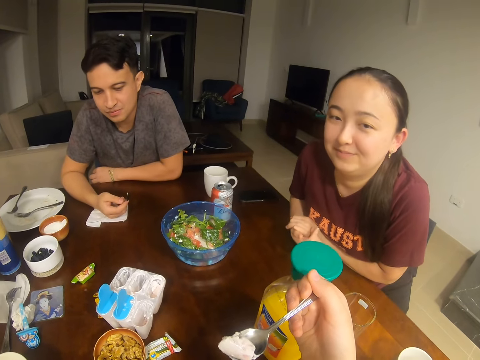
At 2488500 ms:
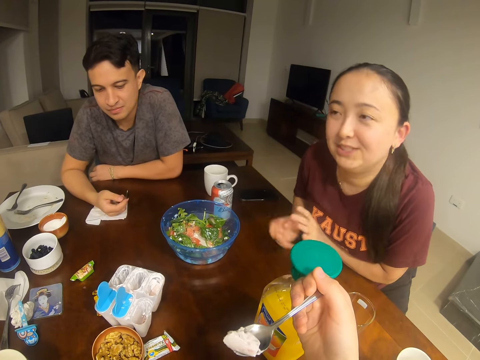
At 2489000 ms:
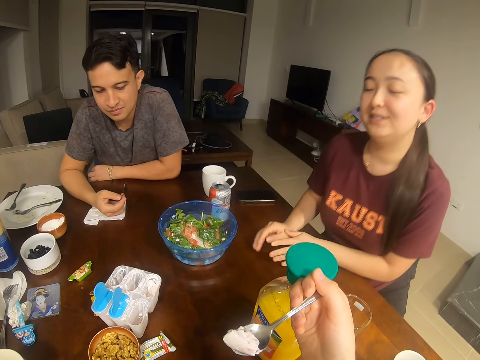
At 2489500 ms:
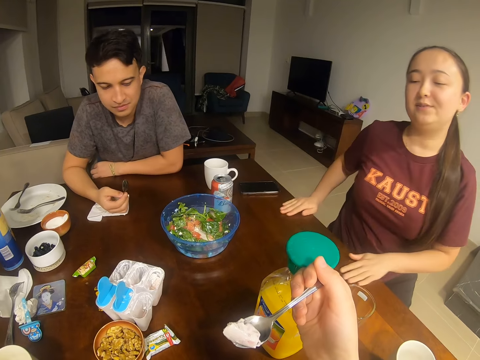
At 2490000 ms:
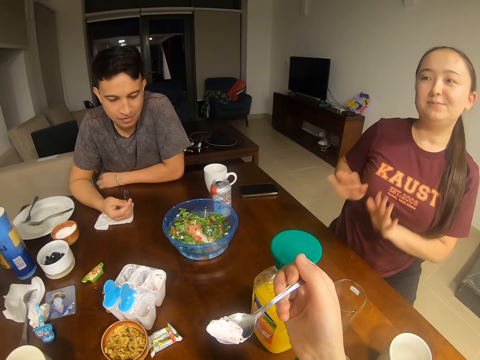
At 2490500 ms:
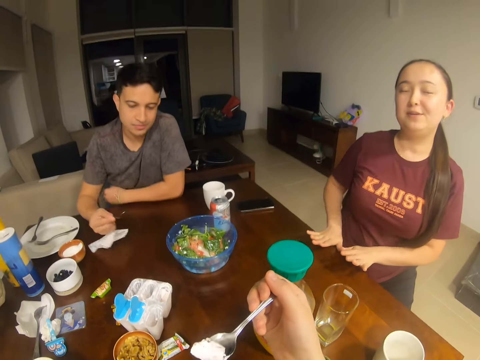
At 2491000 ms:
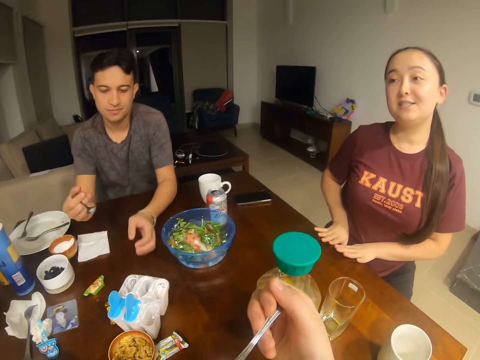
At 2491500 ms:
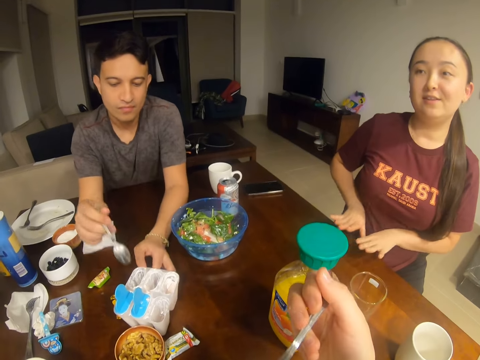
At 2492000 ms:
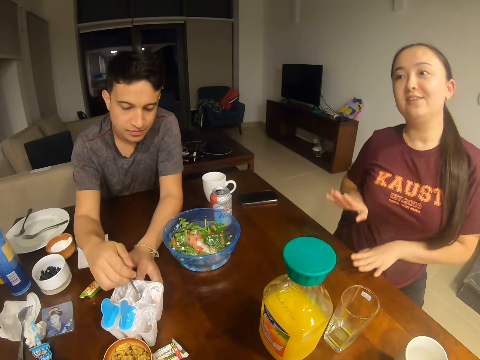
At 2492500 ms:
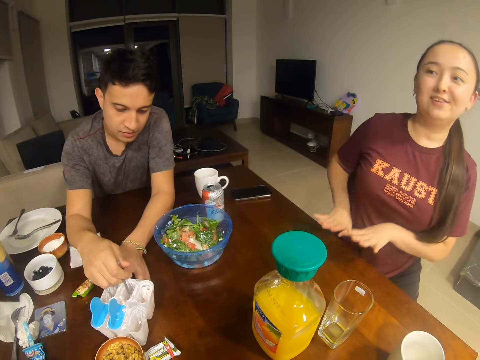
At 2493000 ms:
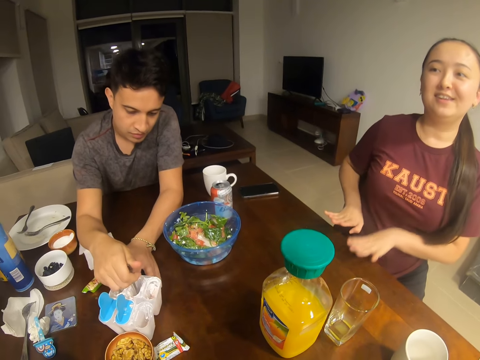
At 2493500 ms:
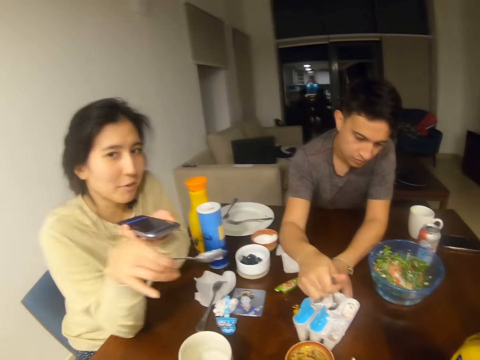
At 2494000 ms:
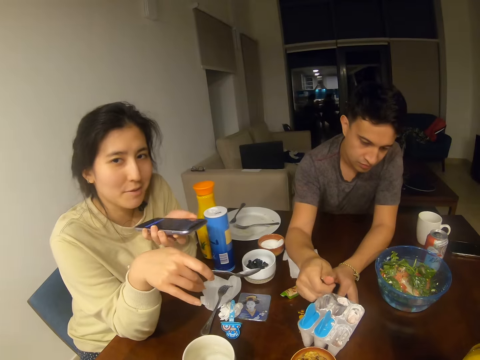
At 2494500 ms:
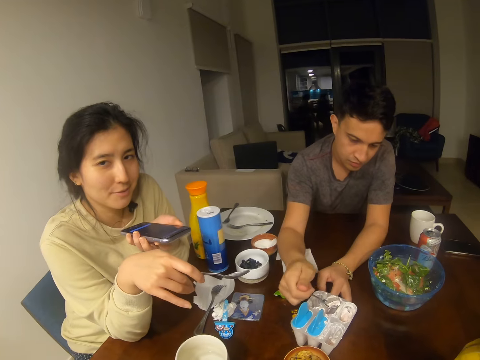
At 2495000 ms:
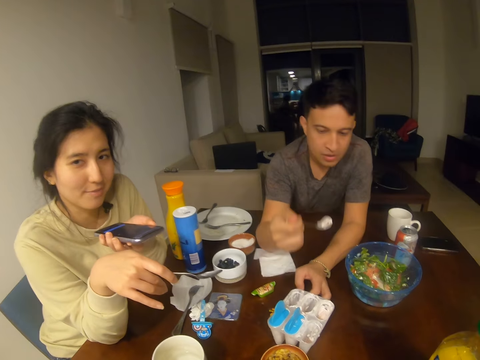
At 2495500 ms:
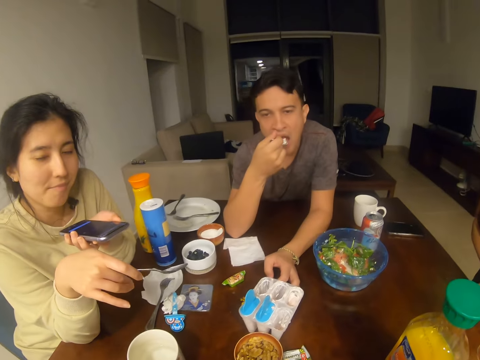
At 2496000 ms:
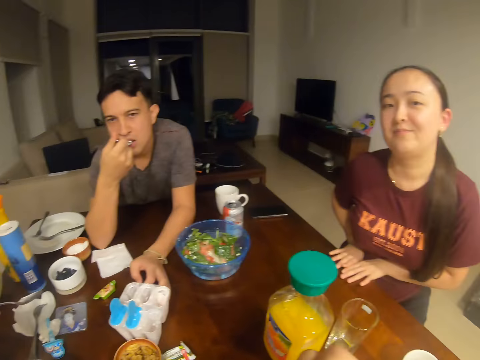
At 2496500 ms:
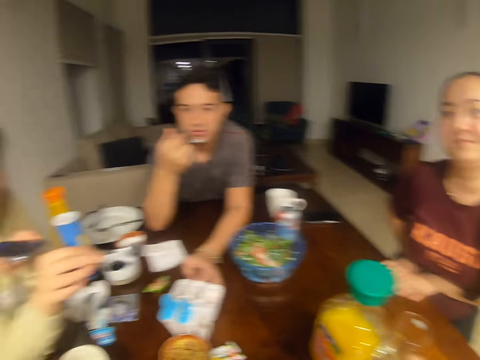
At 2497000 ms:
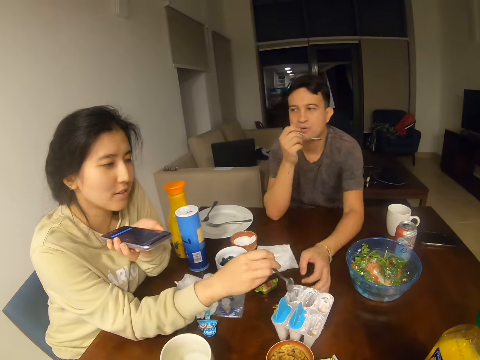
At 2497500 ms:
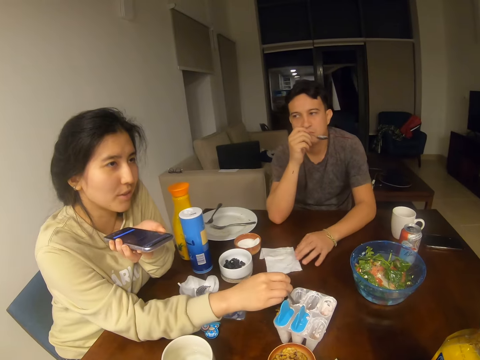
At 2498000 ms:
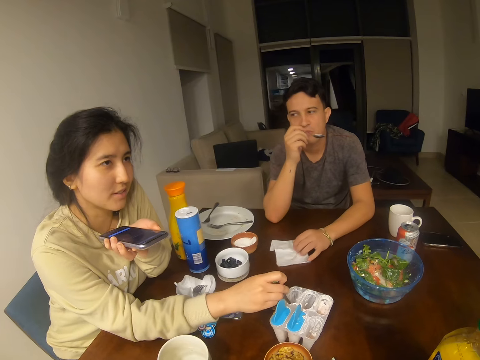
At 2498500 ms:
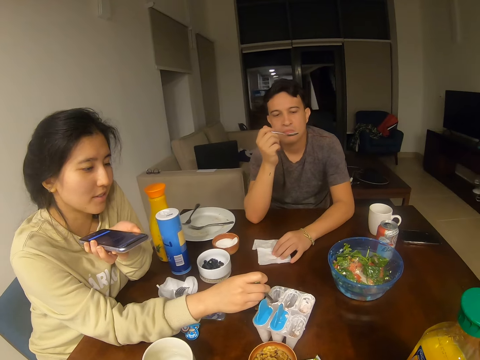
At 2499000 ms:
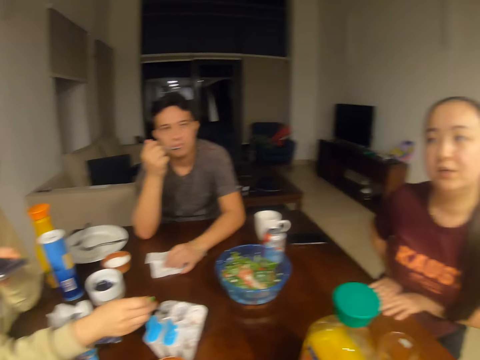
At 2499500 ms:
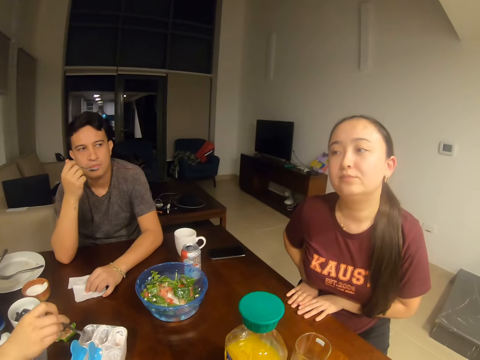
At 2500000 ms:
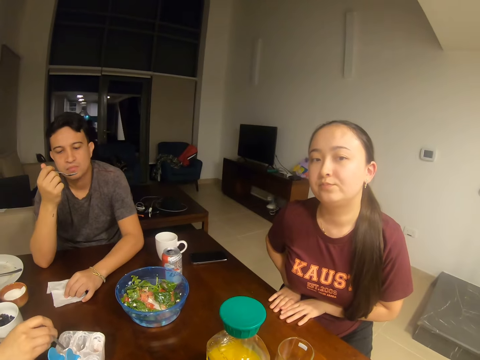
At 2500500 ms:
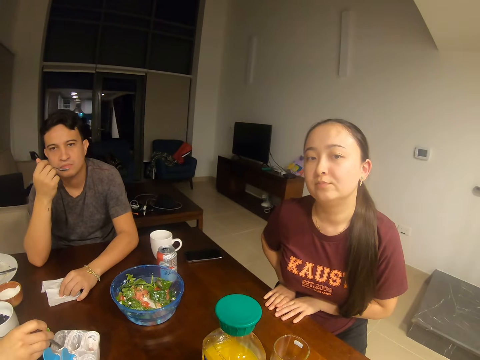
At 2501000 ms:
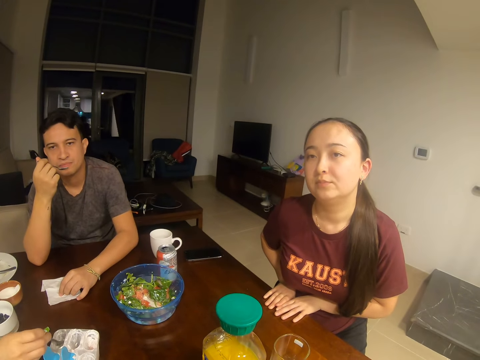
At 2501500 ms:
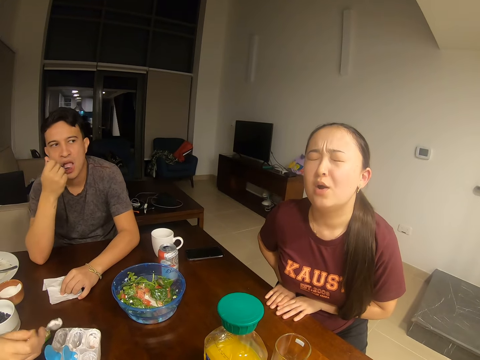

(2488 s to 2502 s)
The camera wearer talks to a girl. A man touches the tin. A woman converses on the phone. The man scoops something from the tin. The camera wearer talks to another girl.

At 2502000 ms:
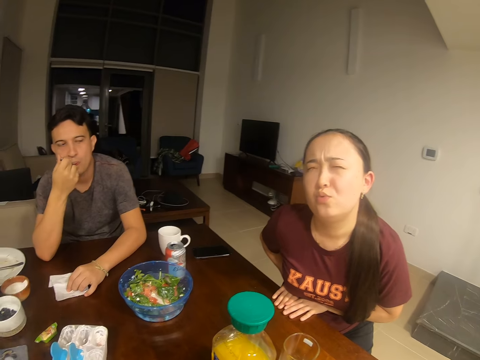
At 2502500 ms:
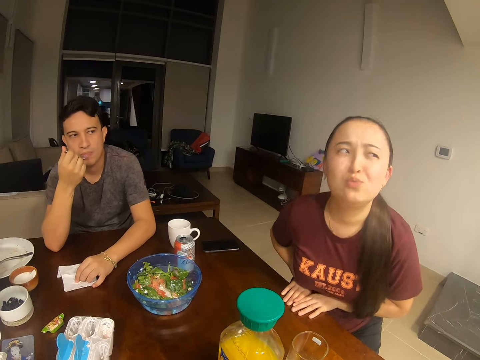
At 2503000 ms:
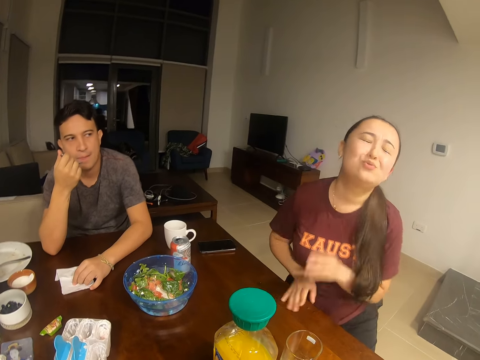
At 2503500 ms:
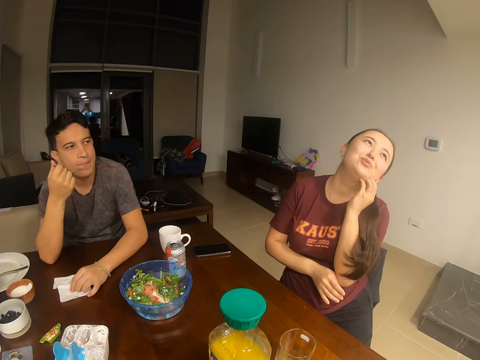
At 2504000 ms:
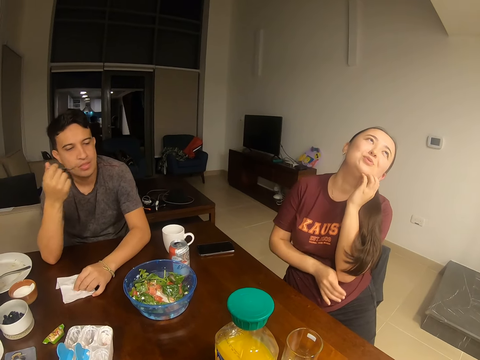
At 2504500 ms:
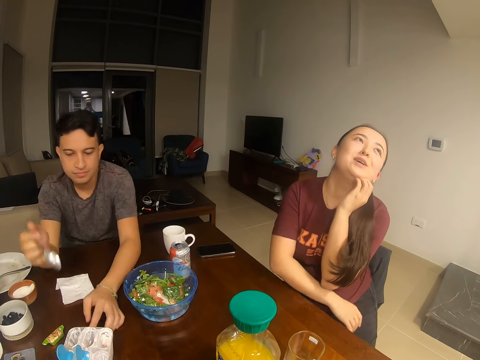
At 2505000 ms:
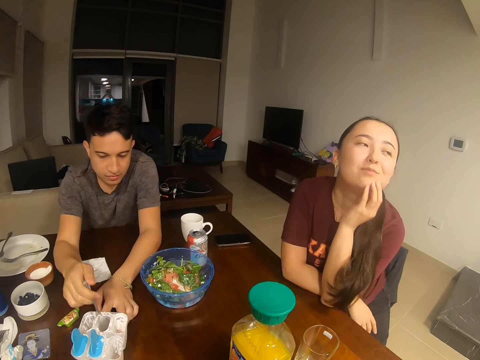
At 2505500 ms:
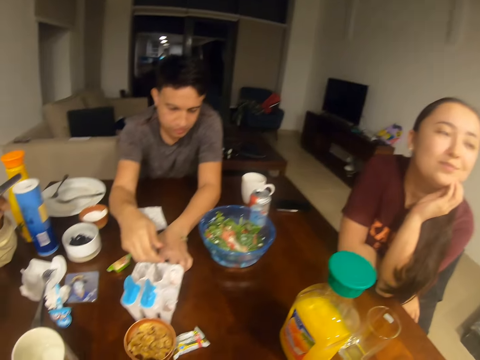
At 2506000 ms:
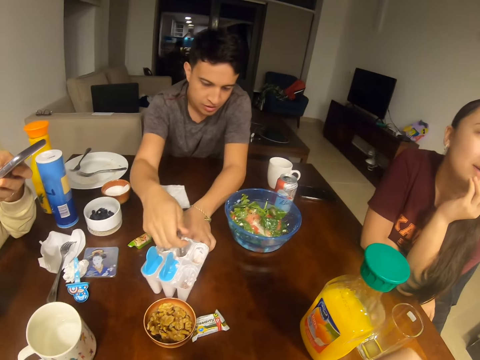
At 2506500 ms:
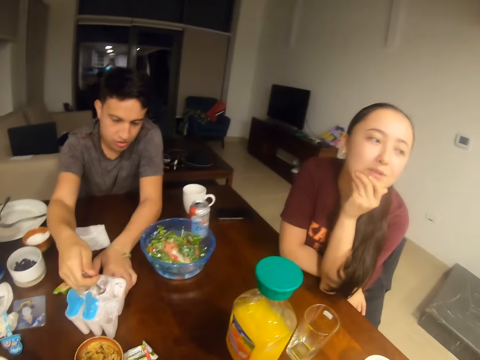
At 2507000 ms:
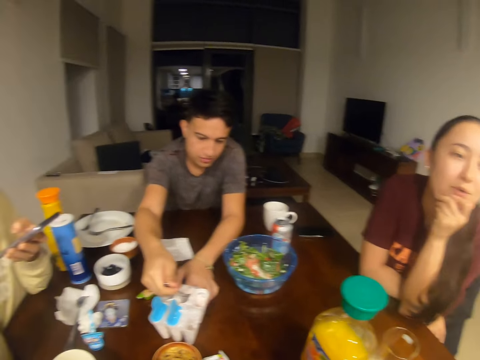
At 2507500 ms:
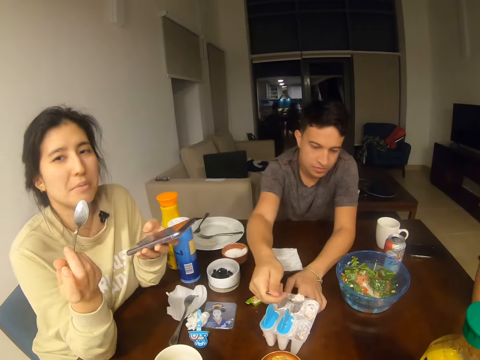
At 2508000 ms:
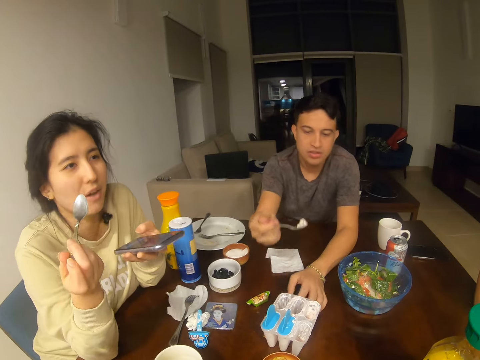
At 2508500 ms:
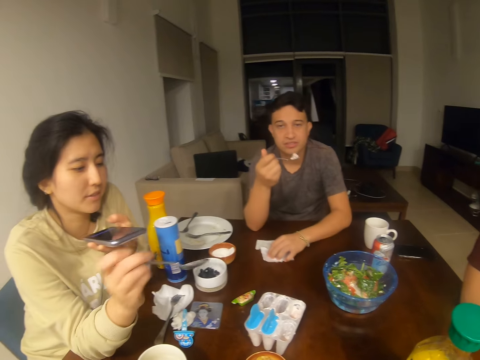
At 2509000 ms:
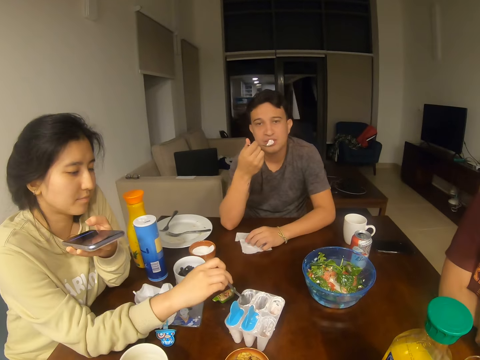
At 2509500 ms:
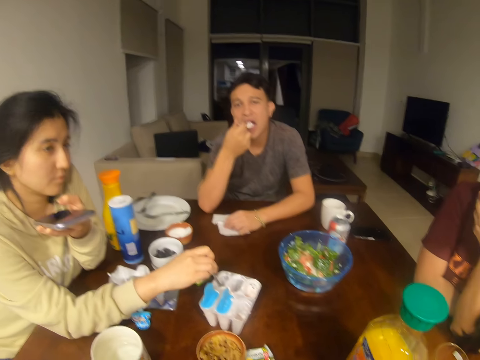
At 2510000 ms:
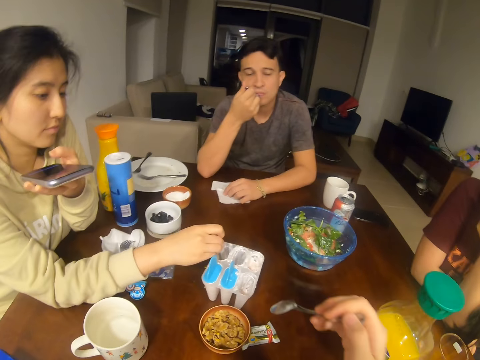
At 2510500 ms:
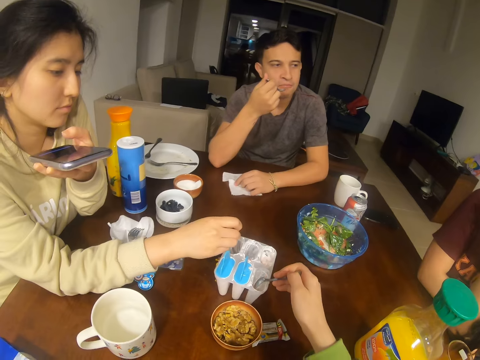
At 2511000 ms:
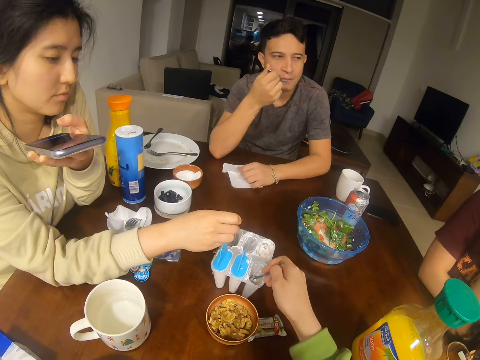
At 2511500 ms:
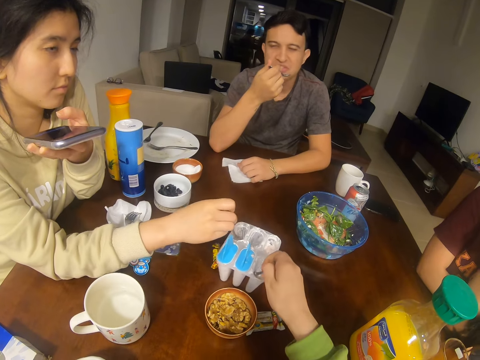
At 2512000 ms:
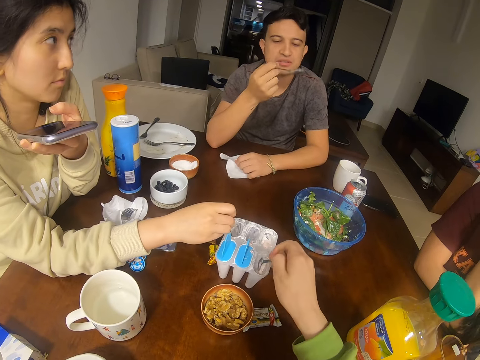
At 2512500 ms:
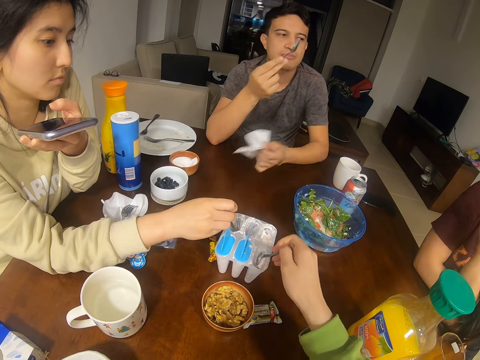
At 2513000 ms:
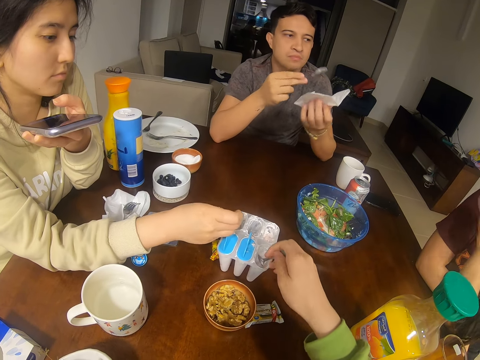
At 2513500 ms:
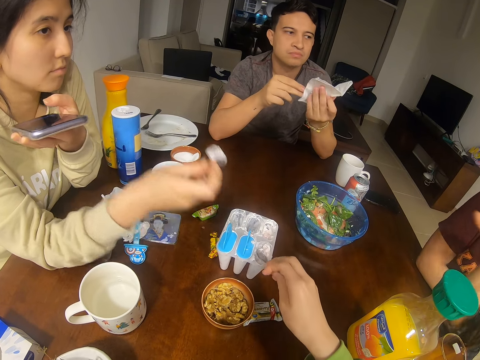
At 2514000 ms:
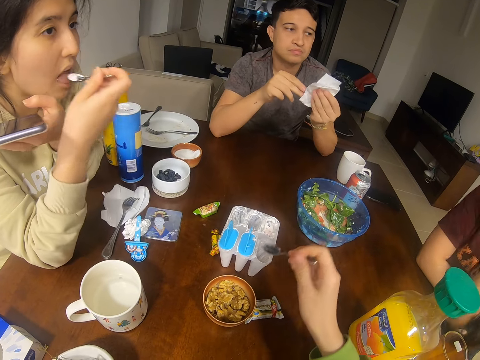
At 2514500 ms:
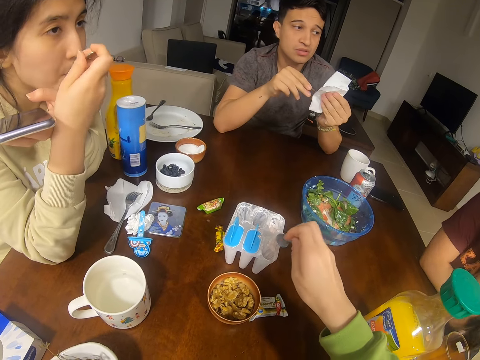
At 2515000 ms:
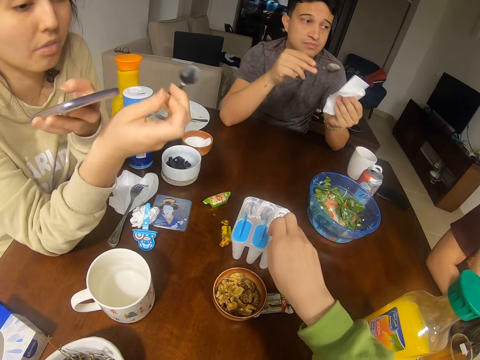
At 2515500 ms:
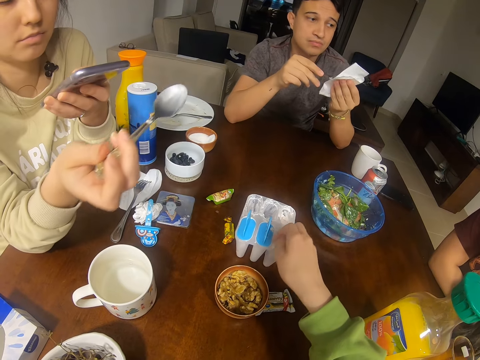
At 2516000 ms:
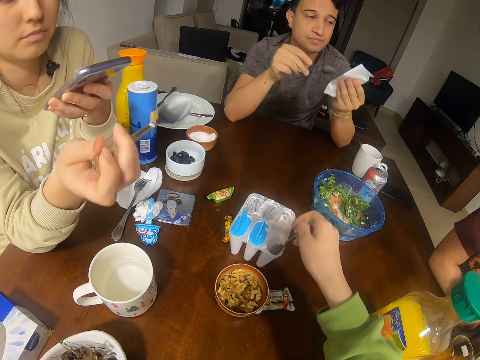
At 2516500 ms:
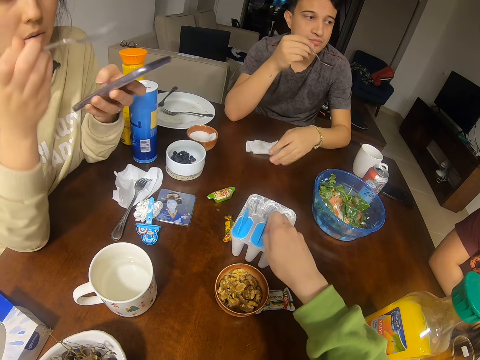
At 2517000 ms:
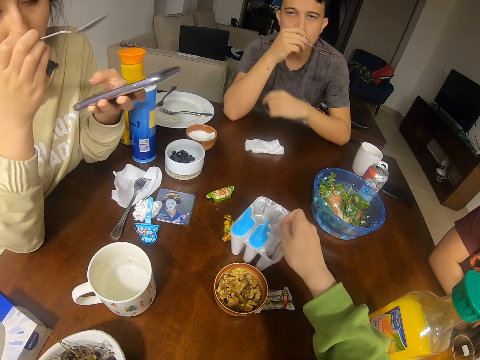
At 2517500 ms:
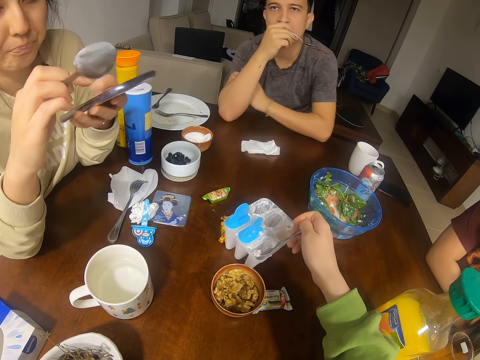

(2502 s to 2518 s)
The camera wearer talks to the girl. The girl scratches the skin. A man converses with the camera wearer. The man looks at the camera wearer. A woman scoops something from the tin. The man speaks to the girl. Another woman converses with the camera wearer, the first woman and the man. The man wipes the spoon.
